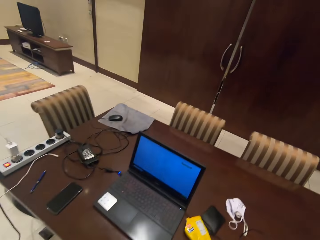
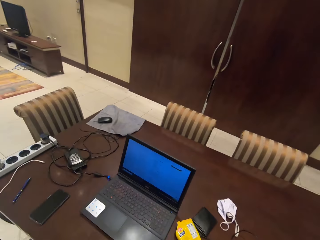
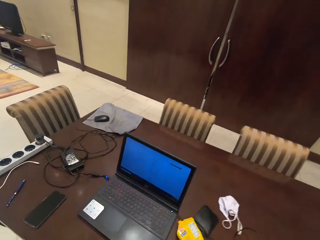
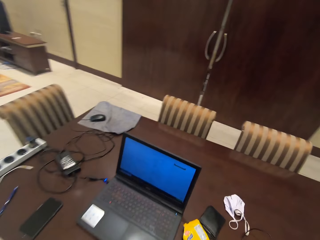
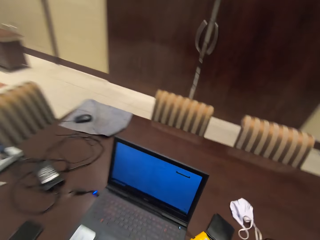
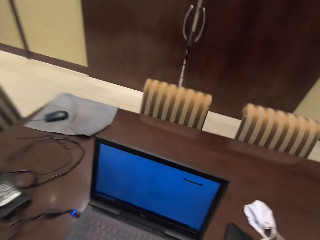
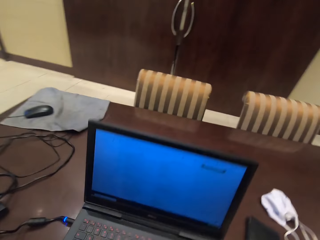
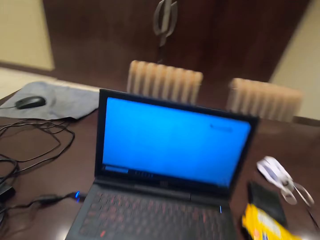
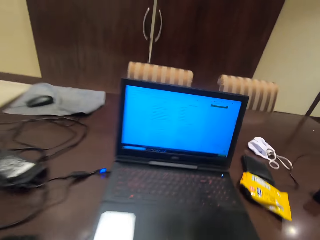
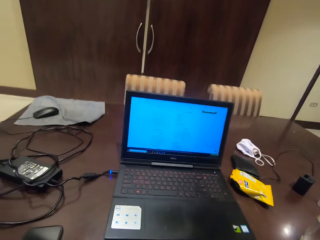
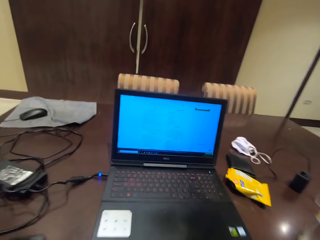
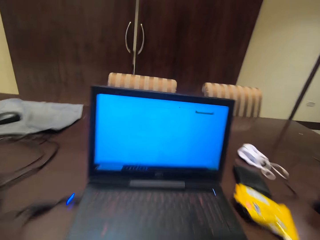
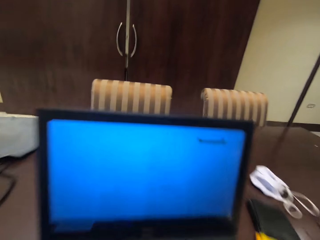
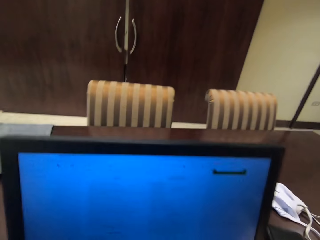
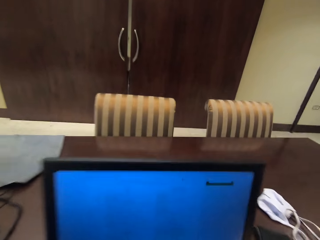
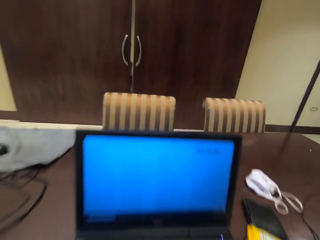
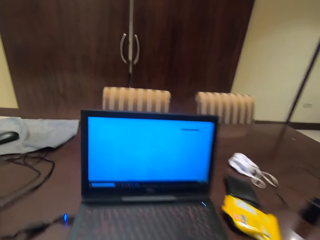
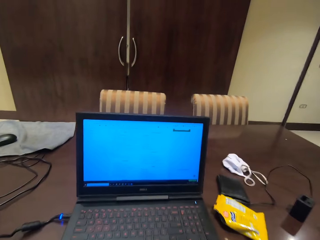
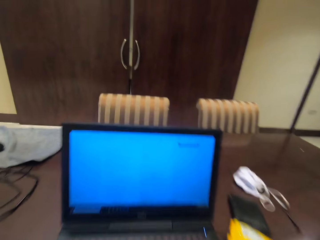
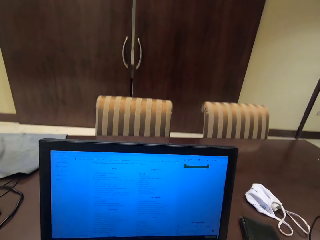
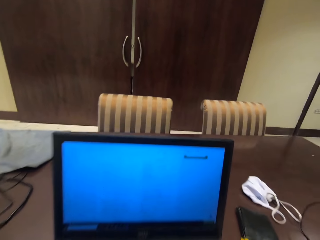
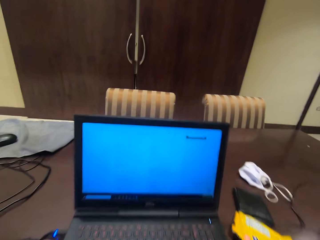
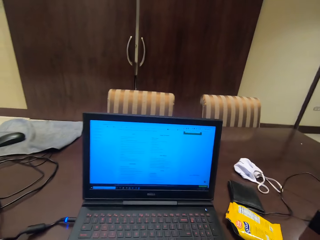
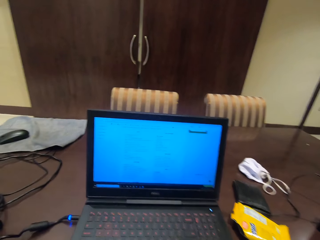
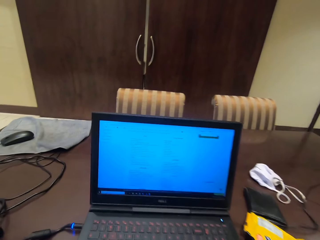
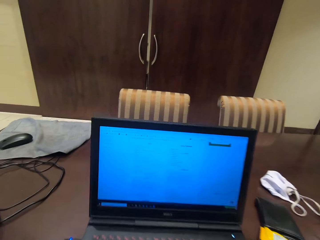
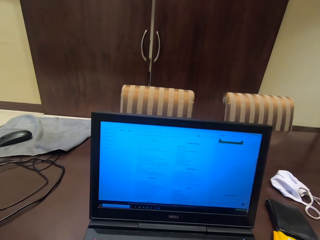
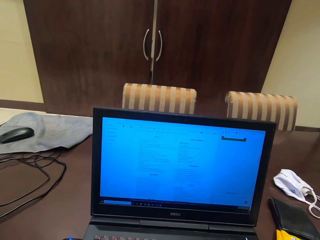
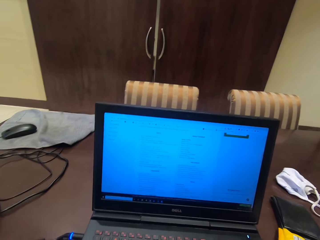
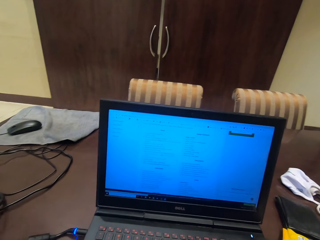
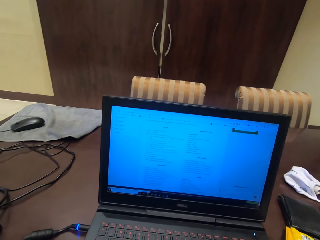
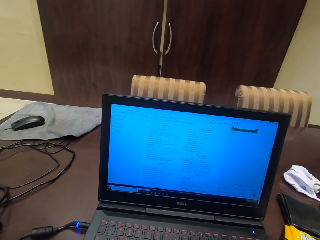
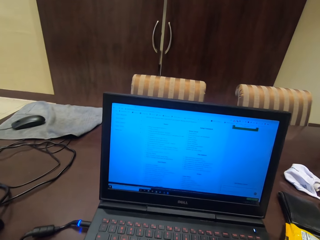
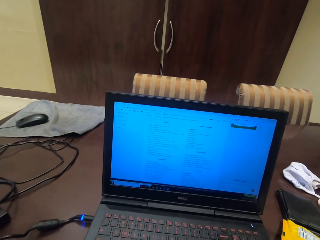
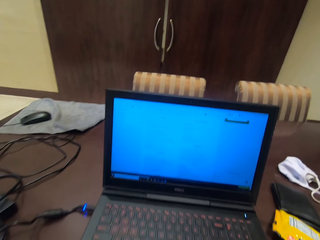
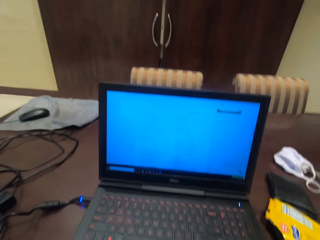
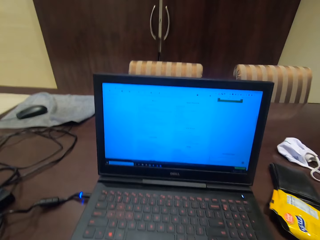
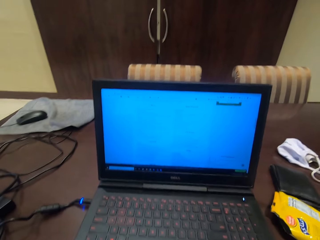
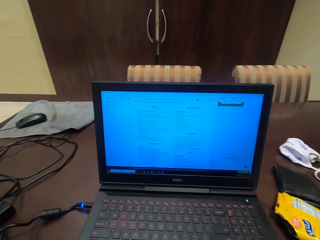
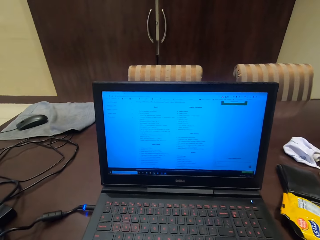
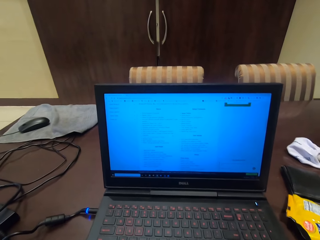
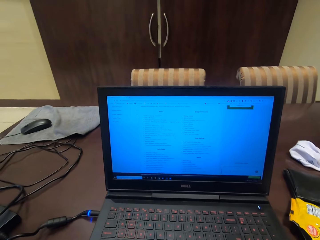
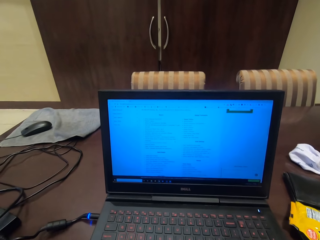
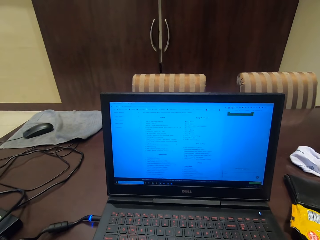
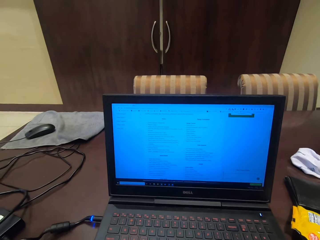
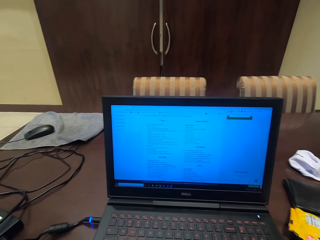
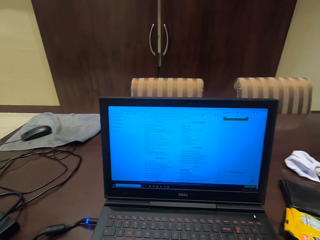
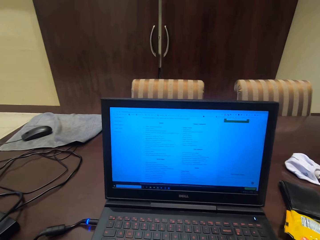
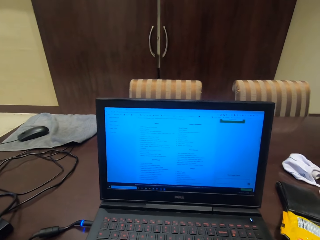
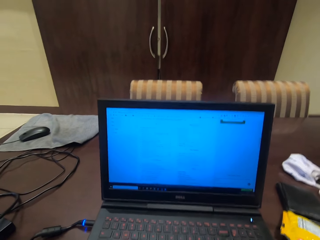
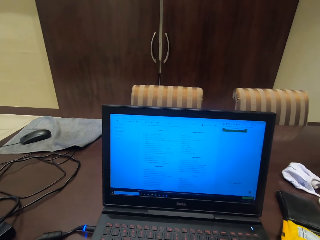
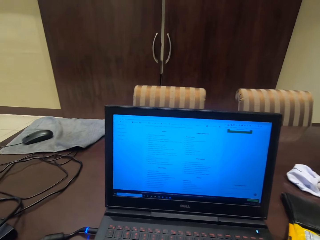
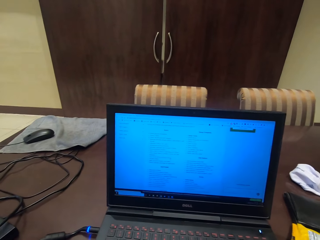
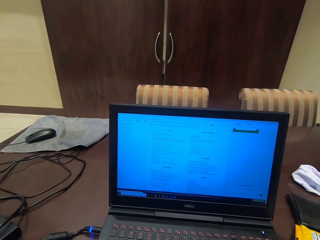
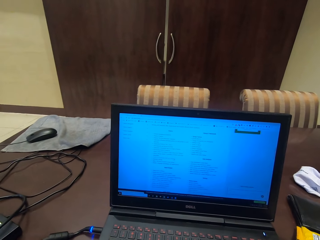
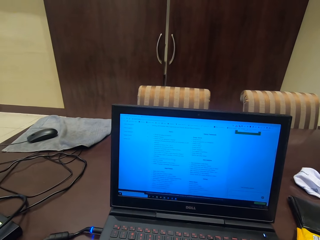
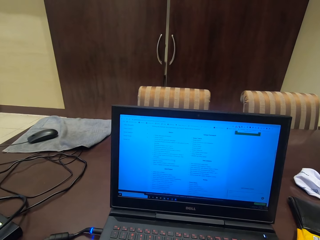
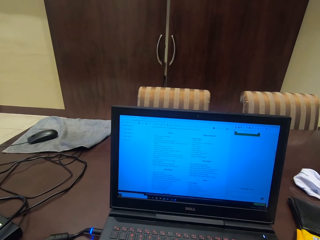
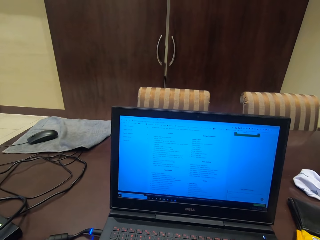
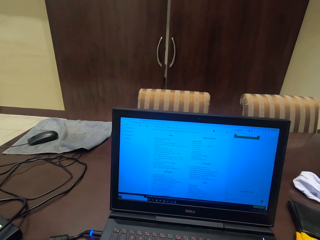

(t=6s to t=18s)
The camera wearer sits on the chair in front of a laptop. They move the chair on the floor closer to the laptop. They read the notes inside the laptop.

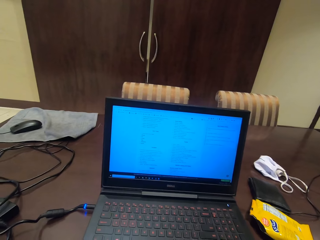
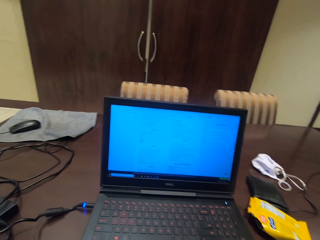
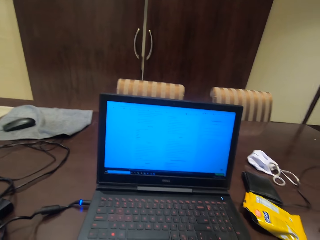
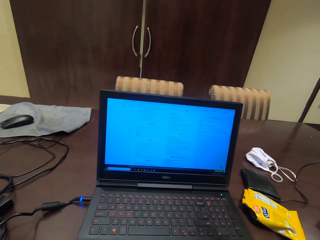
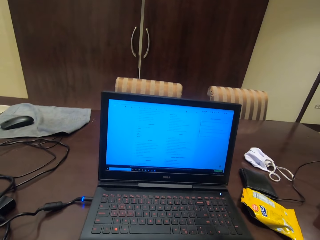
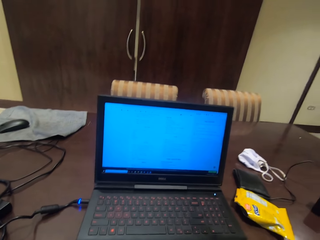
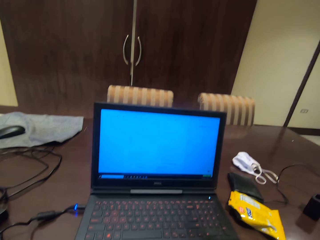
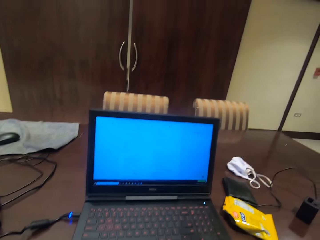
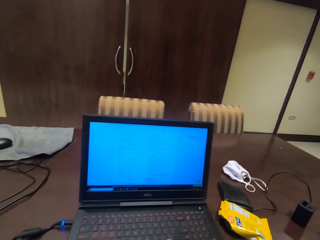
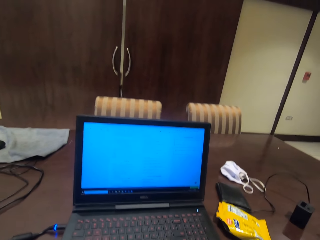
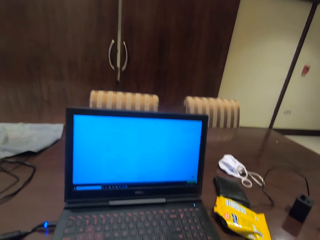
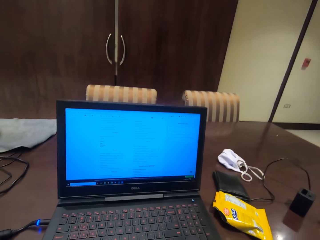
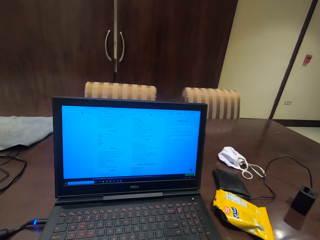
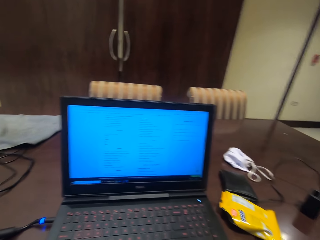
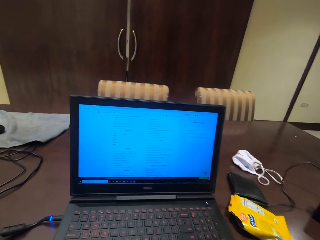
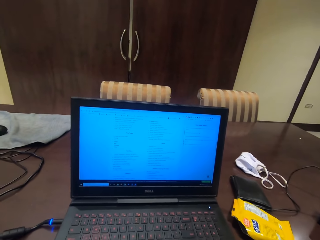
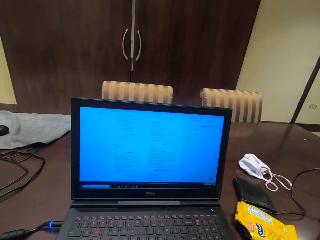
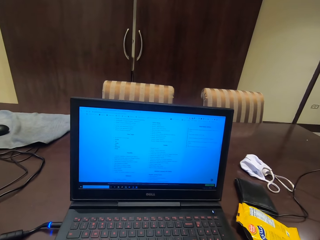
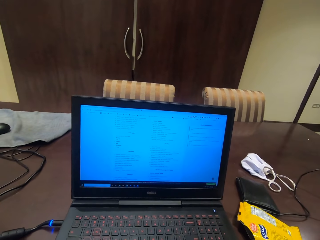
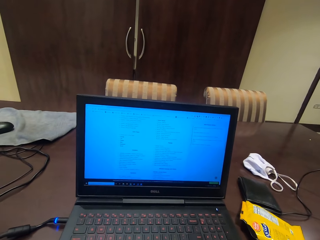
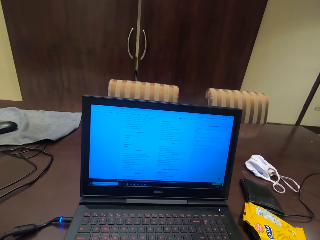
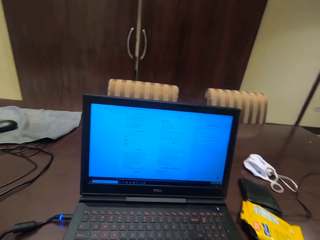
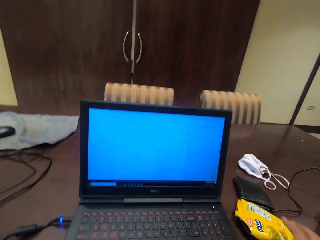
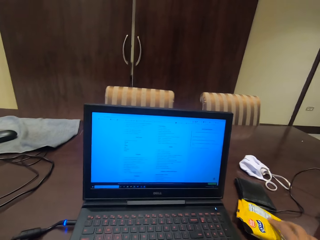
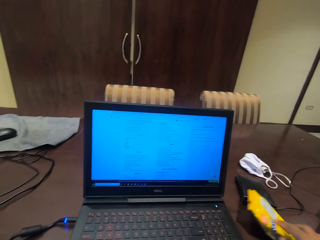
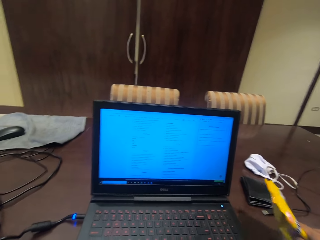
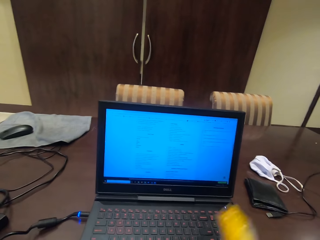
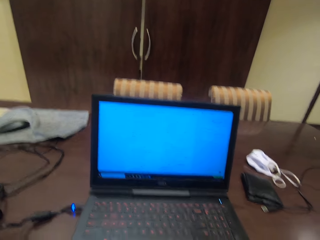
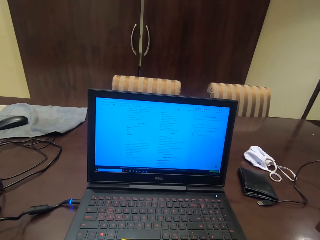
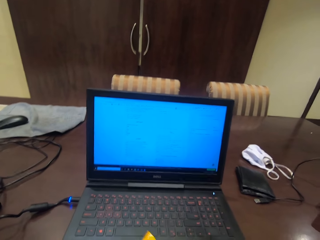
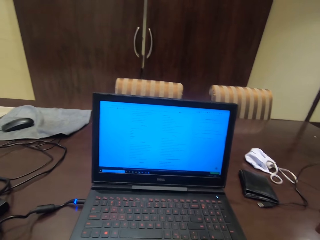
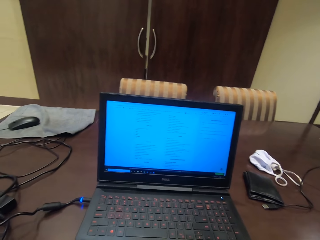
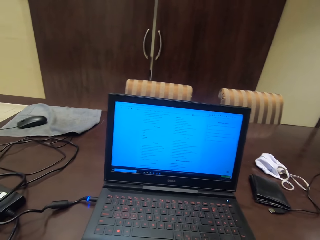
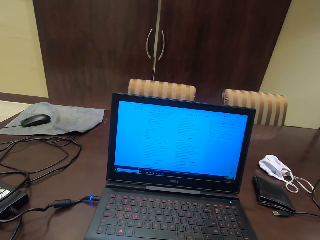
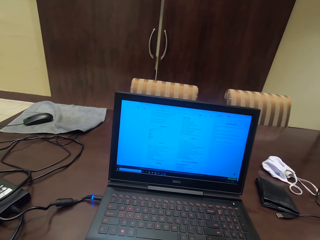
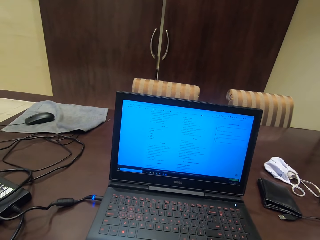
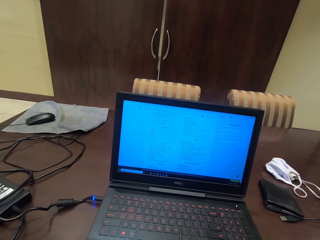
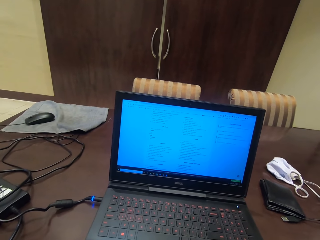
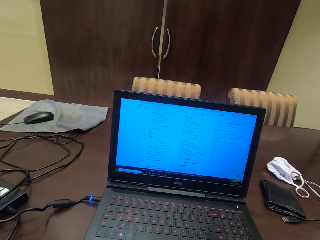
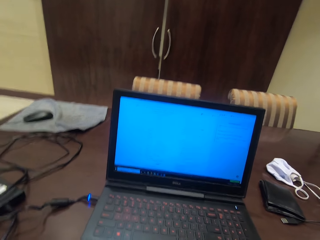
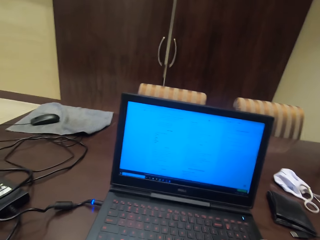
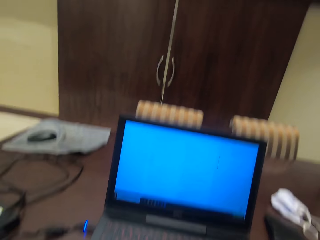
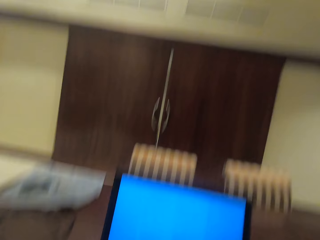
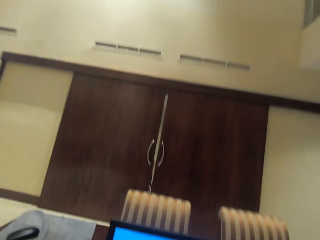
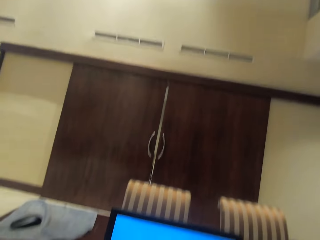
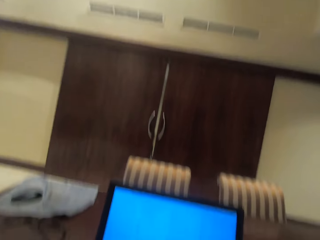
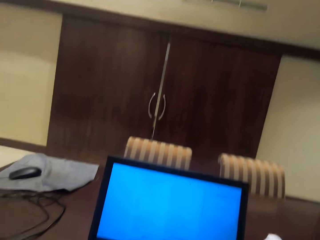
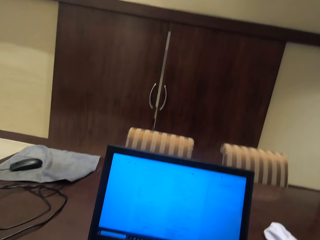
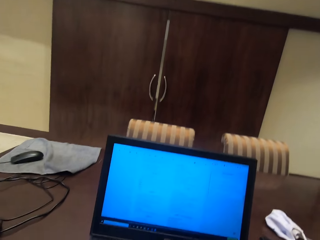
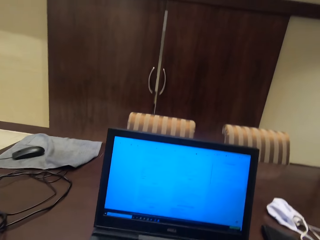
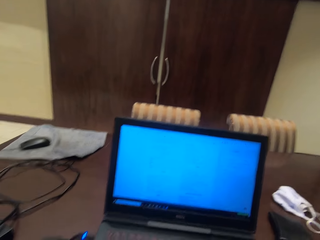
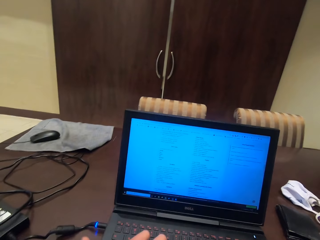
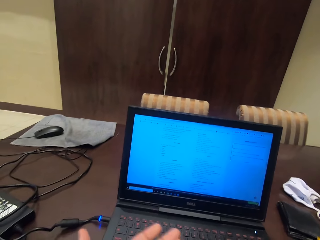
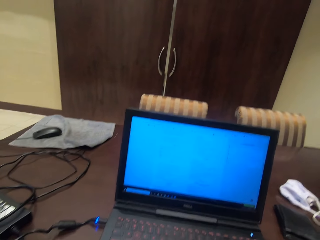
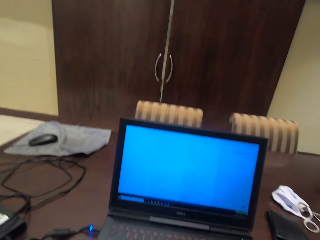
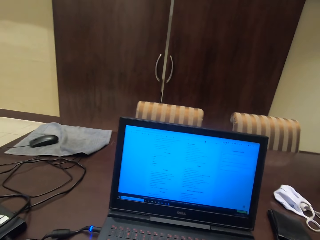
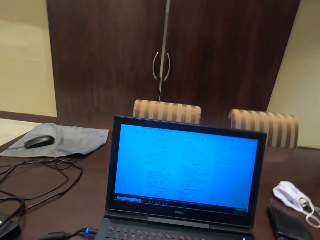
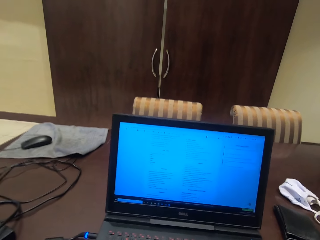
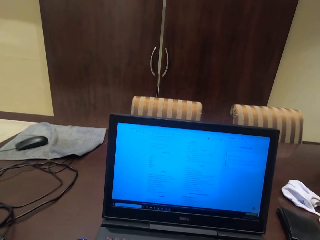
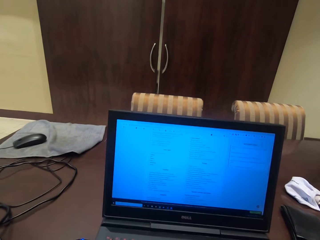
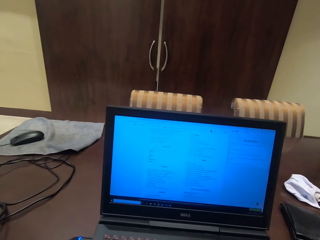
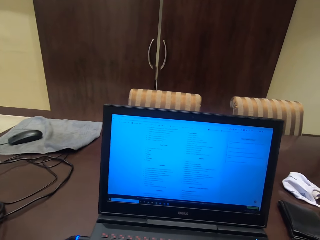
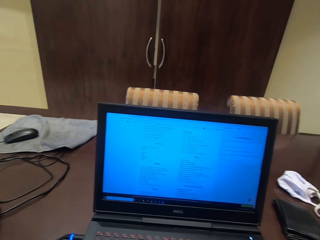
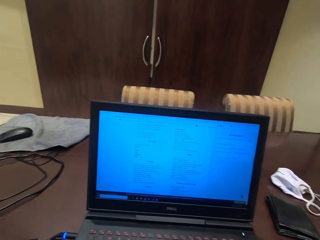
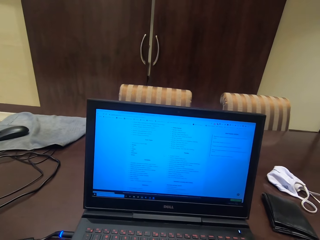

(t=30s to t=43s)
The camera wearer drinks something. He puts something on the table. He picks up the packet of something, a yellow paper bag, from the table. He puts something in his hand. He eats something.
